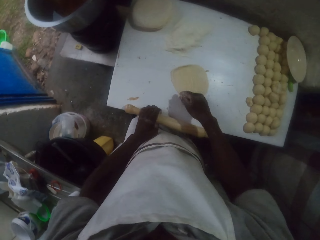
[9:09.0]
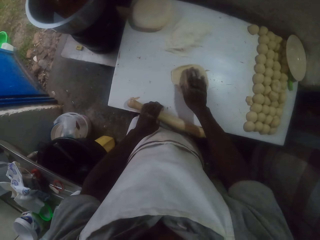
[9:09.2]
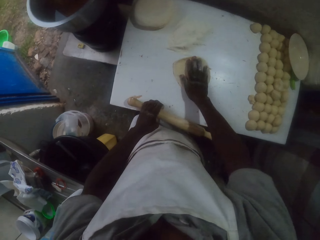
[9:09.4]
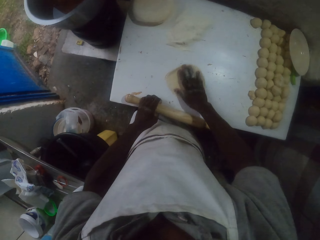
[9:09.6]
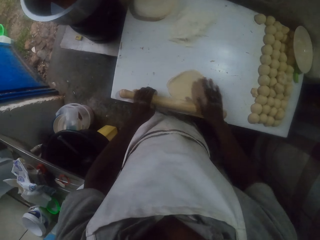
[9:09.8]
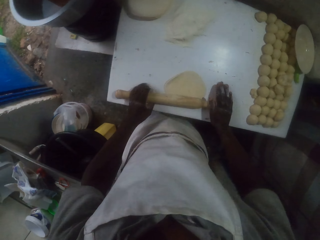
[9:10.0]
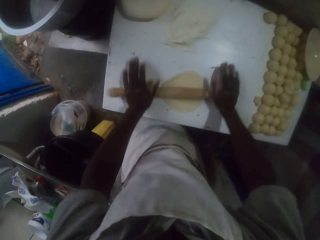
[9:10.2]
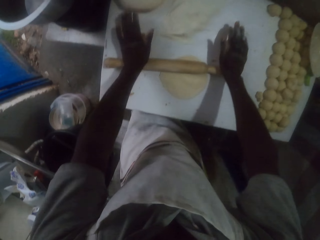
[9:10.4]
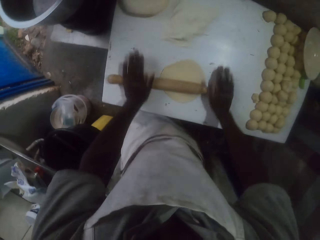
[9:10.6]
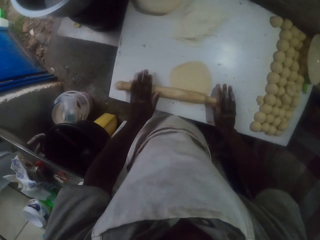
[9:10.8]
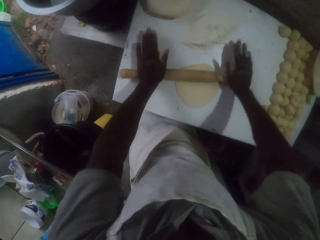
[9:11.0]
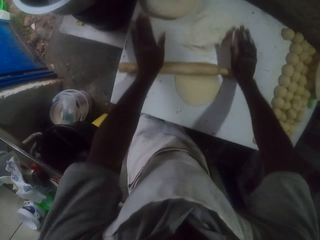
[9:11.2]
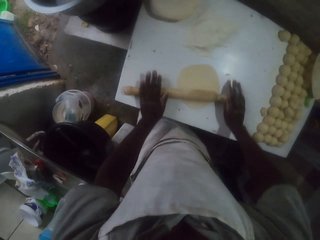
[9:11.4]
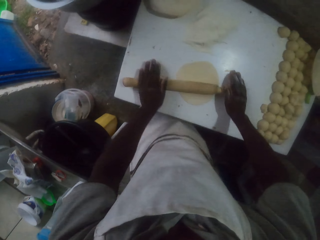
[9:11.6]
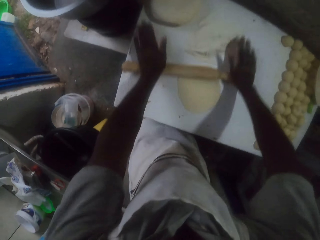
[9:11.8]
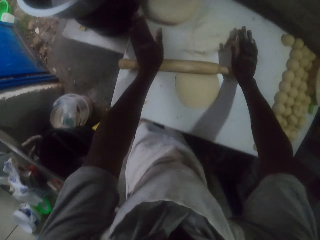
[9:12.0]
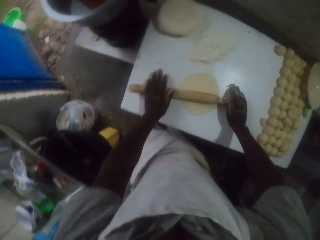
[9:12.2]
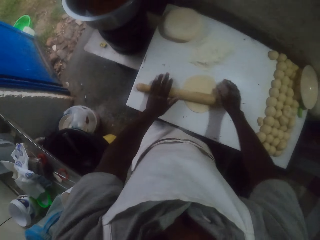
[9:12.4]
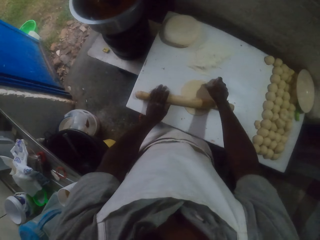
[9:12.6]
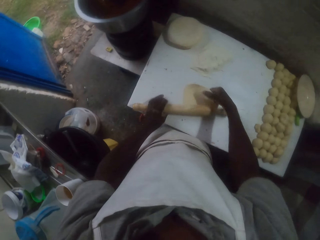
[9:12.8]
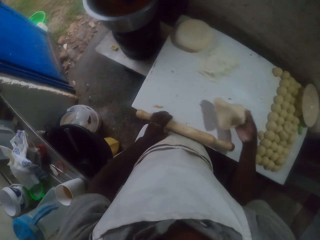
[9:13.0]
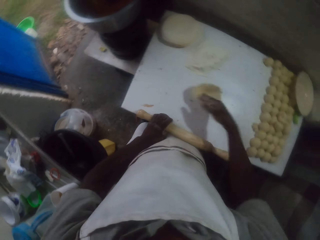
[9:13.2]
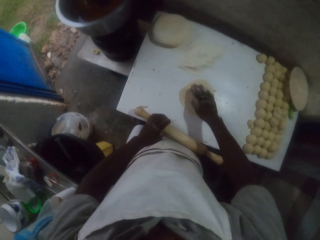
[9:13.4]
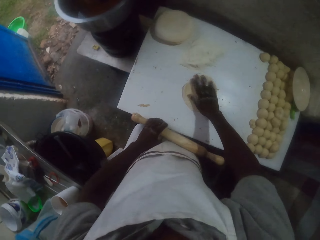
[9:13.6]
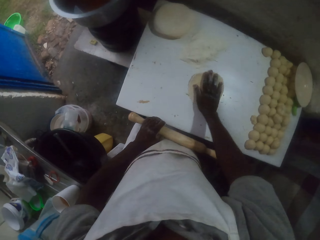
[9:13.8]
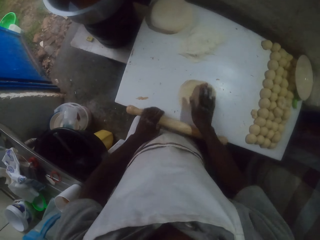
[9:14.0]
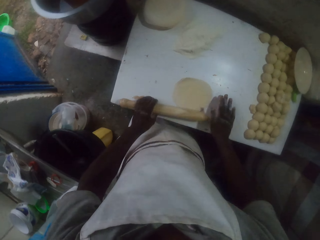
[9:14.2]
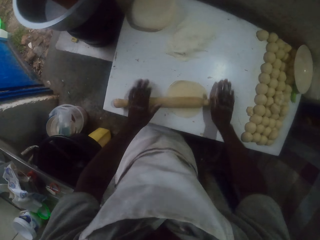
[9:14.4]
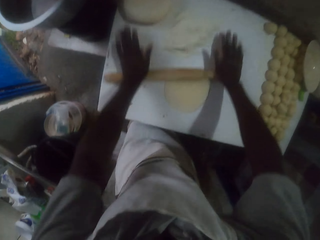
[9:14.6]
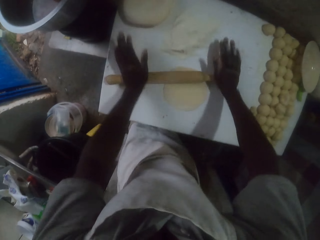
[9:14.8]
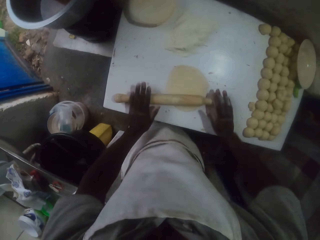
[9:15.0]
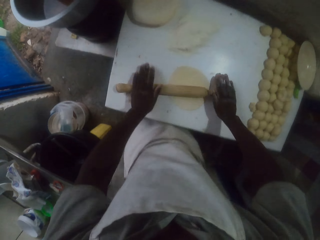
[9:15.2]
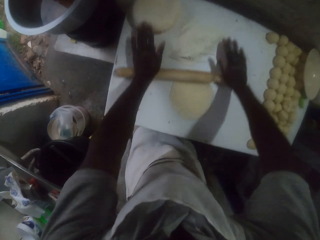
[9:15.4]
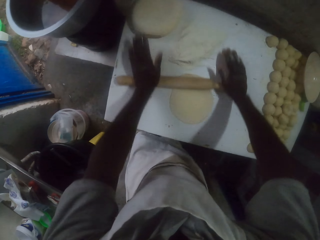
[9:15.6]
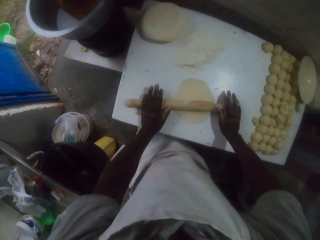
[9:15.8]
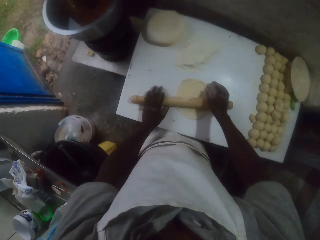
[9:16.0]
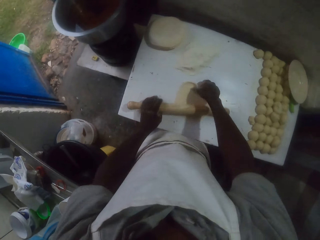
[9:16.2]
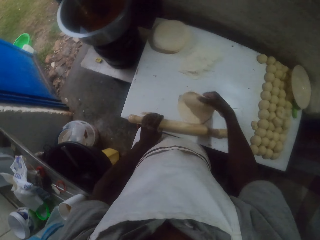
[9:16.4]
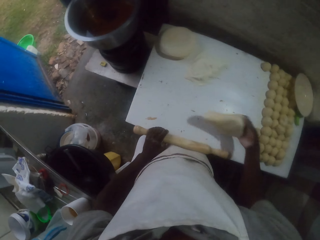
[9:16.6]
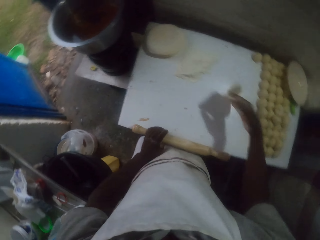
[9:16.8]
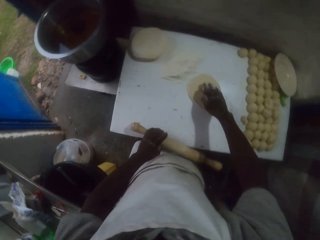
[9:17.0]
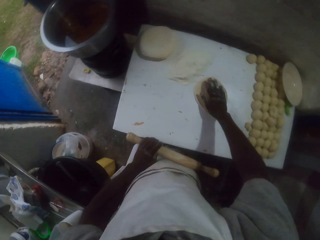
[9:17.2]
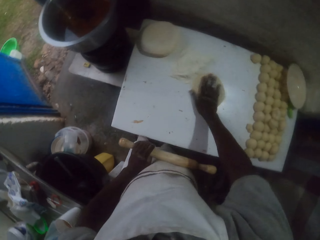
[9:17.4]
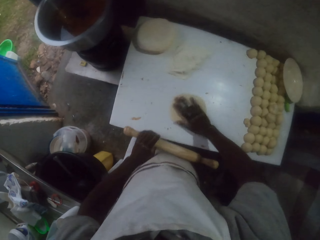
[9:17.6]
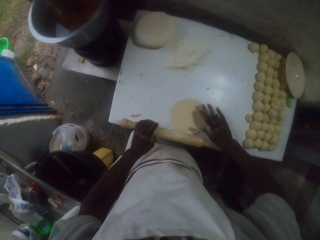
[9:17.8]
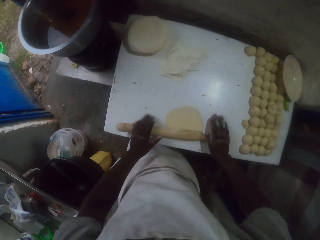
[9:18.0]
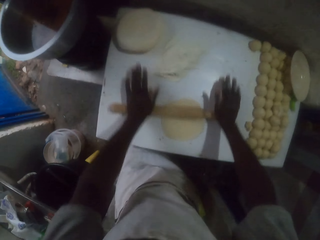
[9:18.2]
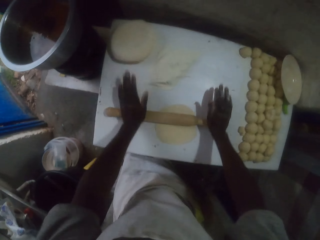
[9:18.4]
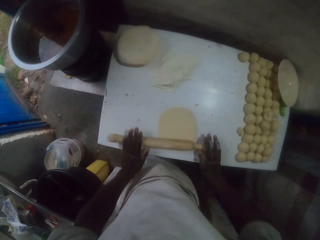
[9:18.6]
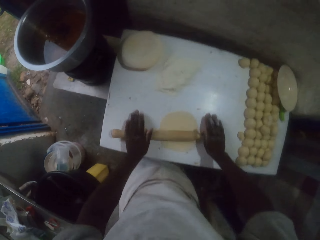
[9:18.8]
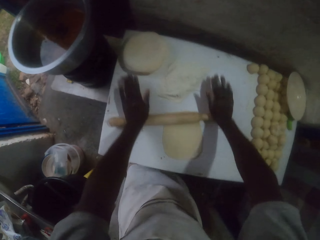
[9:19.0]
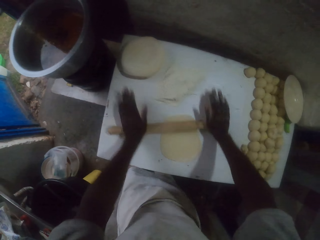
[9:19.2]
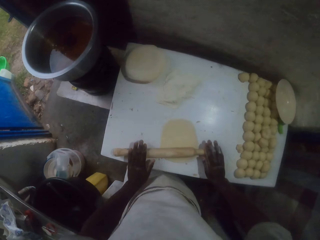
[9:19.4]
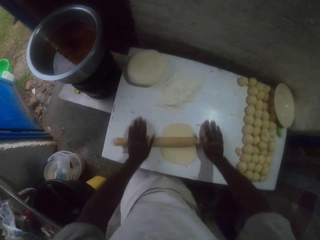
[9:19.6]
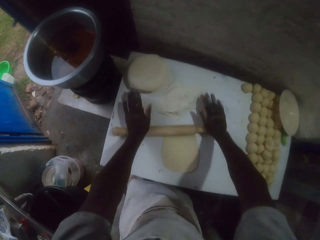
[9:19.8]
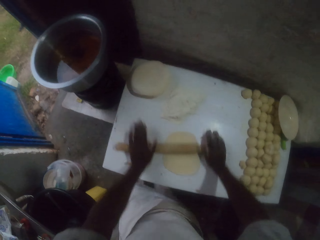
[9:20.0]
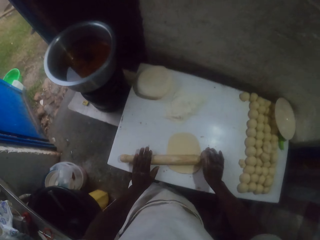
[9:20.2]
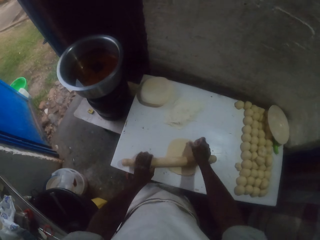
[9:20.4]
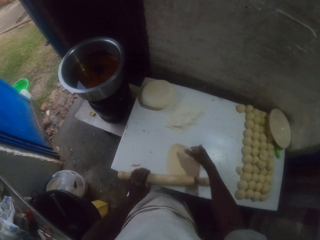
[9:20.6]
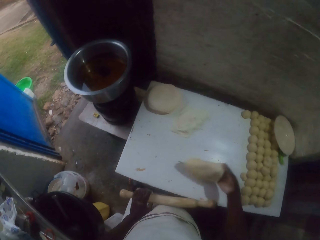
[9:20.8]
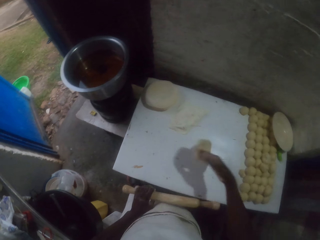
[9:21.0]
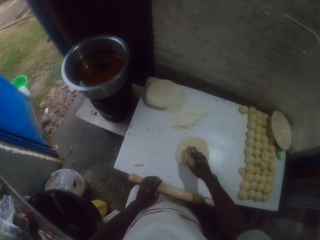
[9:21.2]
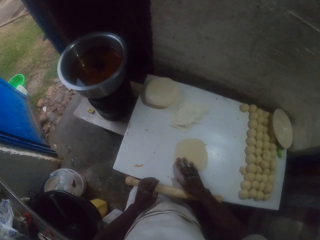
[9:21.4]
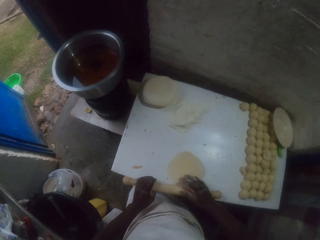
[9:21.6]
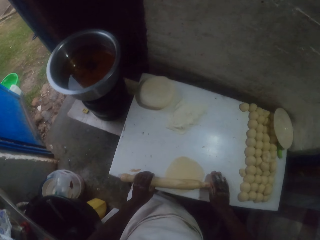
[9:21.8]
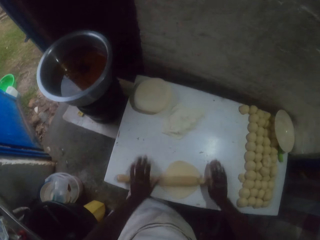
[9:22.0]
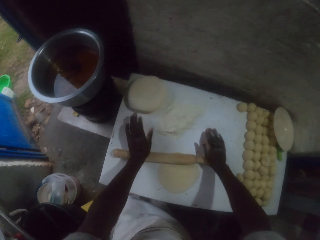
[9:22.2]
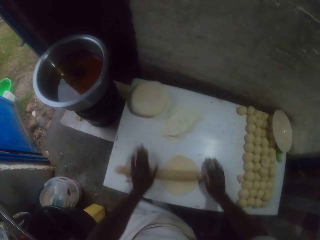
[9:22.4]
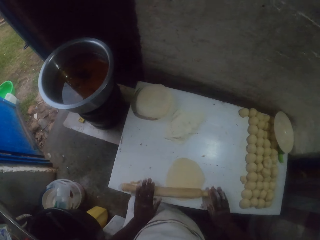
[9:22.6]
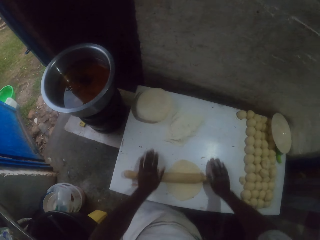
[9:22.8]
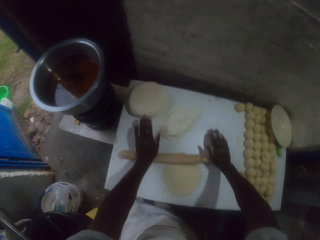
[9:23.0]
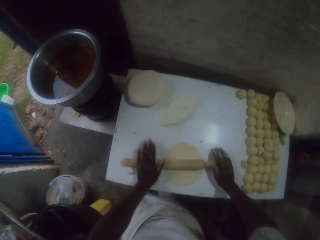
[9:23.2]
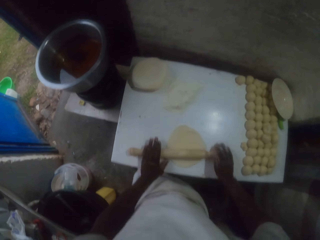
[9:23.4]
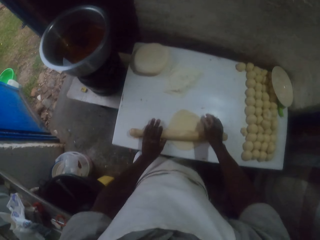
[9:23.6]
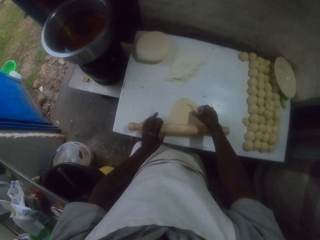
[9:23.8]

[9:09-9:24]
The camera wearer rolls the dough with a rolling pin. They turn the dough upside down on the table. They roll the dough with the rolling pin. They turn the dough. They flatten the dough with the rolling pin. They turn the dough. They flatten the dough with the rolling pin.

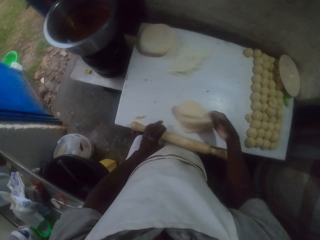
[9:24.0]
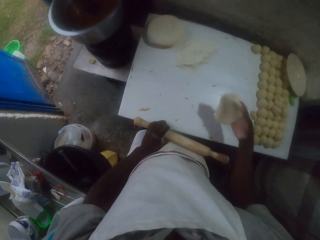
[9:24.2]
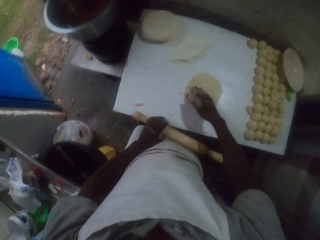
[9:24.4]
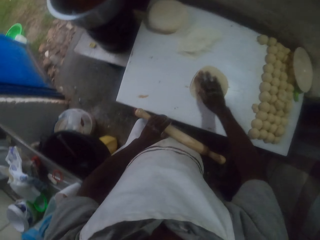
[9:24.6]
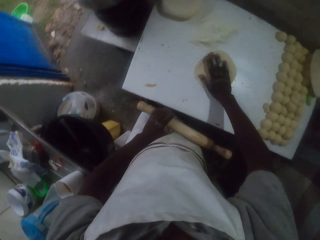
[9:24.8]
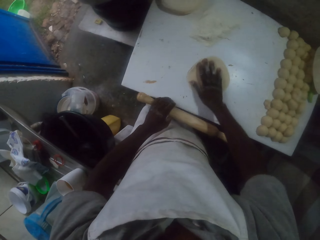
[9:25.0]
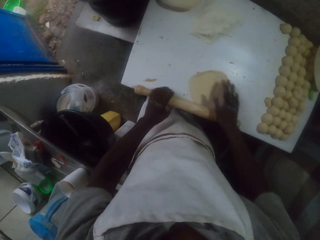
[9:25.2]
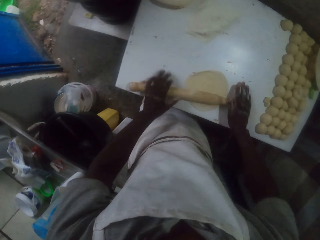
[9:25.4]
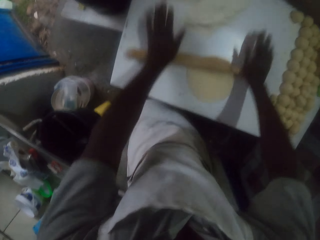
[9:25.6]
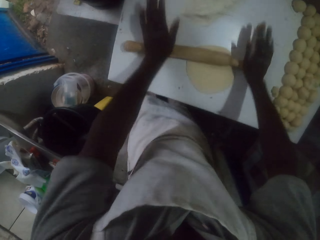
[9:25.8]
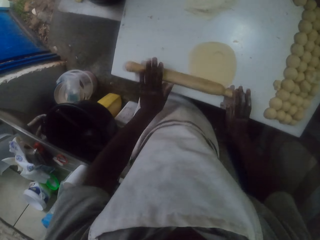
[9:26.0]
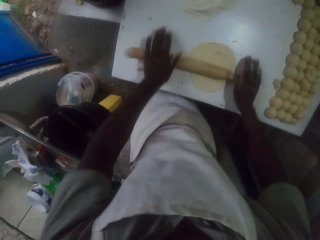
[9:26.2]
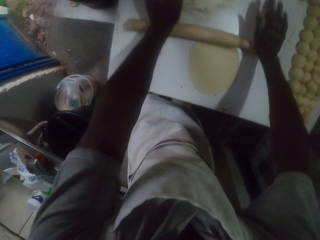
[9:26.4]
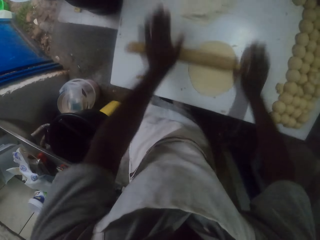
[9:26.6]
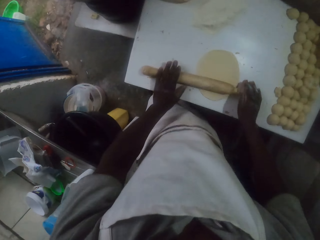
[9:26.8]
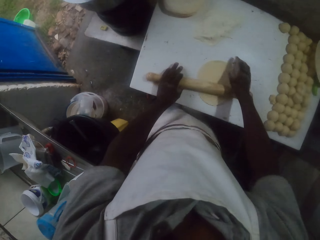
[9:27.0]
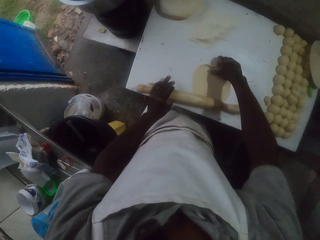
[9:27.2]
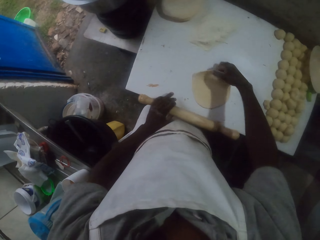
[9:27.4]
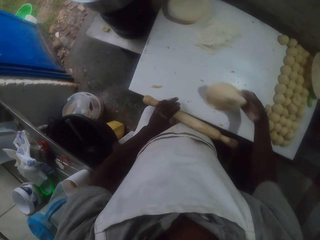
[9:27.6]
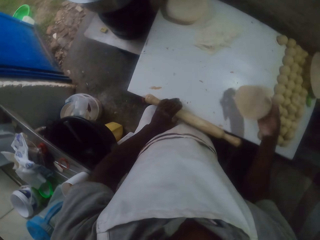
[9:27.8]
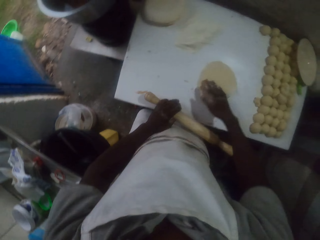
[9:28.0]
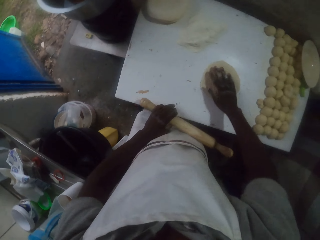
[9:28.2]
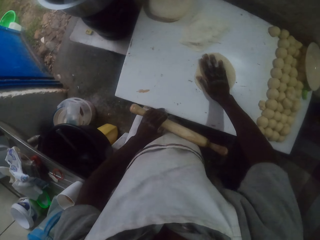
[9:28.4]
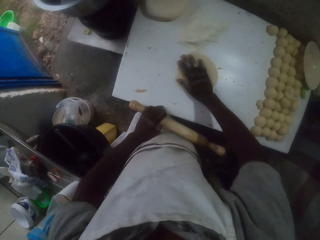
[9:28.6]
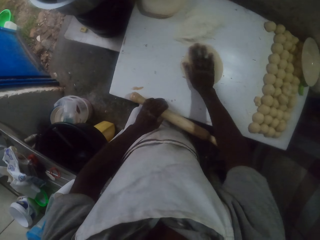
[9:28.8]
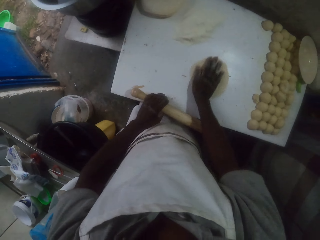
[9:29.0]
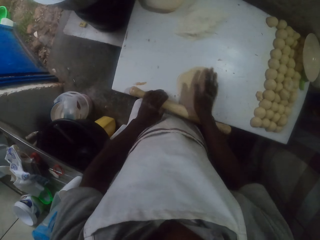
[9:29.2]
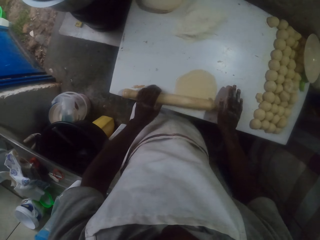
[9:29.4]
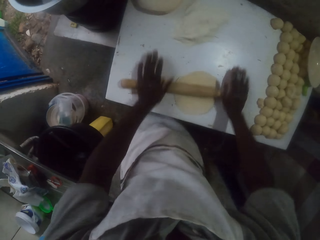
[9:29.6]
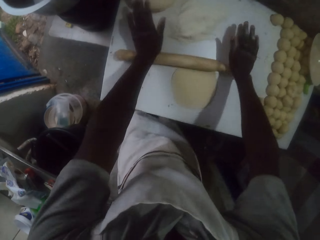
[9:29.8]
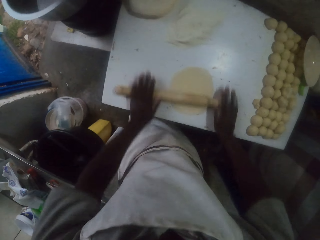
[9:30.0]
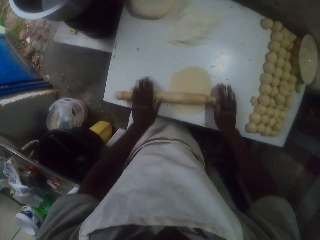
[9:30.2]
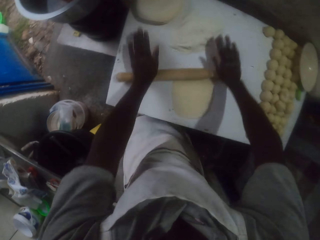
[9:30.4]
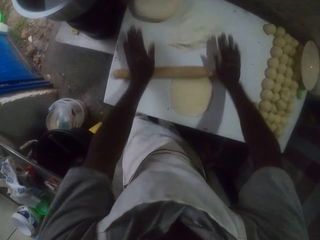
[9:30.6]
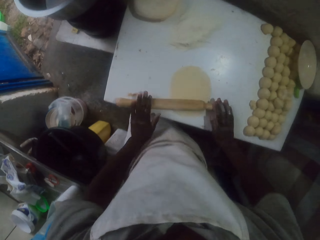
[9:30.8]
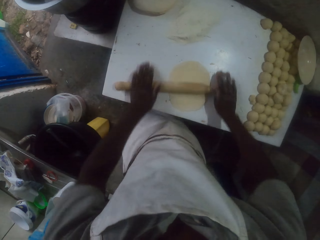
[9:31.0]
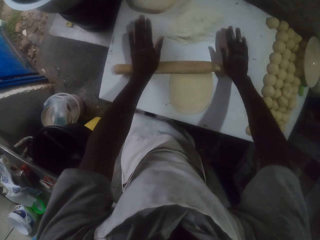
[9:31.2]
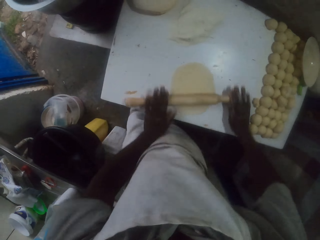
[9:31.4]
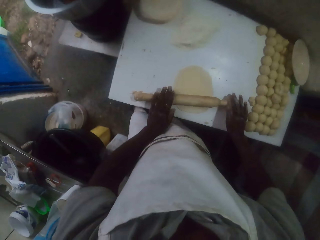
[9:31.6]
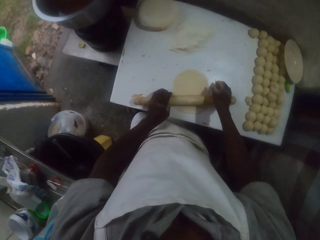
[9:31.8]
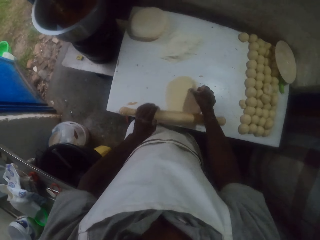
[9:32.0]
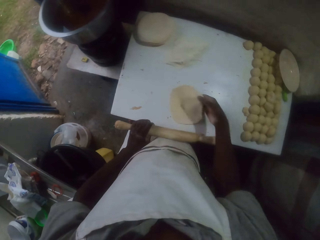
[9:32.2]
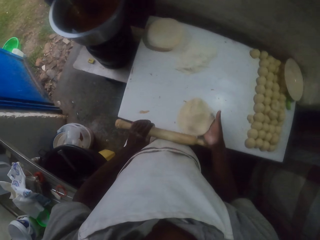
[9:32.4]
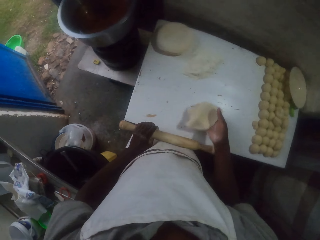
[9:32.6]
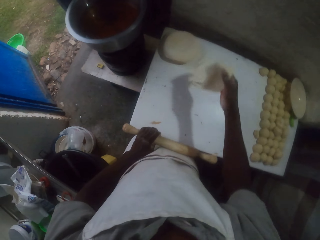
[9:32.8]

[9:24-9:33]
The camera wearer turns the dough. They flatten the dough with a rolling pin. They flip the dough. They flatten the dough with the rolling pin. They pick up the rolled dough.
